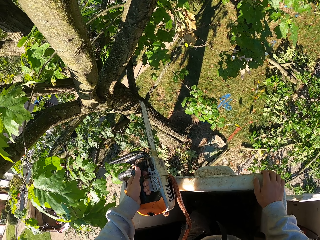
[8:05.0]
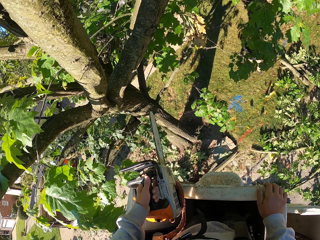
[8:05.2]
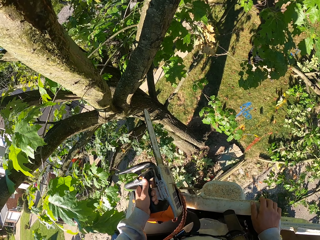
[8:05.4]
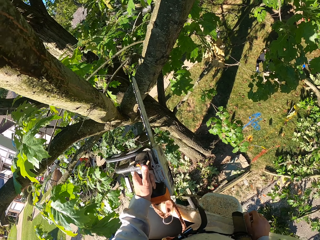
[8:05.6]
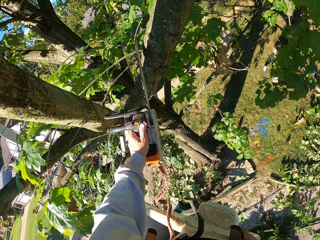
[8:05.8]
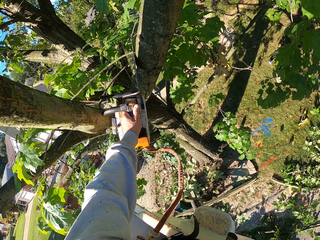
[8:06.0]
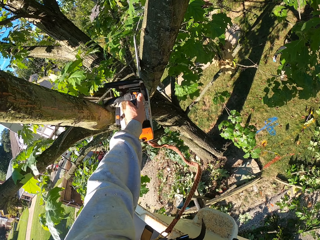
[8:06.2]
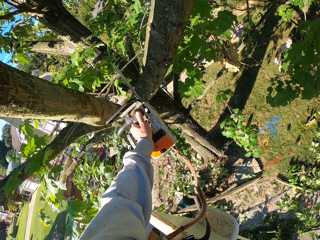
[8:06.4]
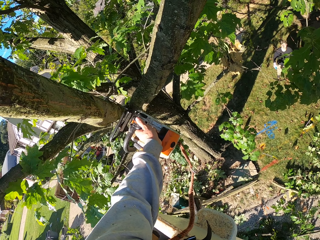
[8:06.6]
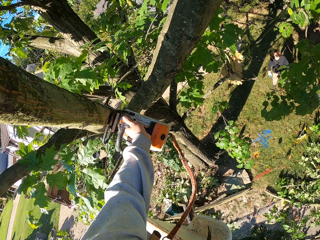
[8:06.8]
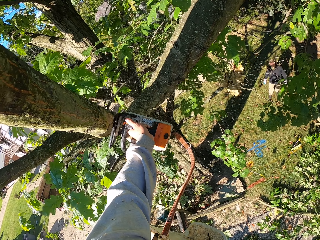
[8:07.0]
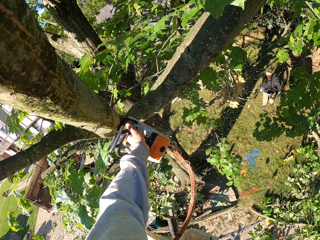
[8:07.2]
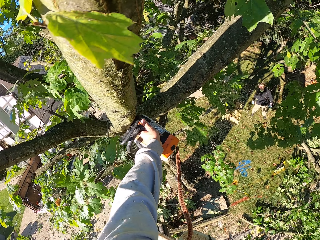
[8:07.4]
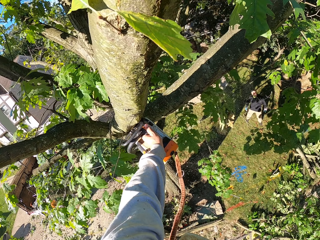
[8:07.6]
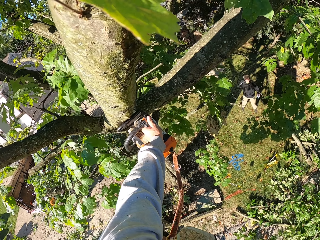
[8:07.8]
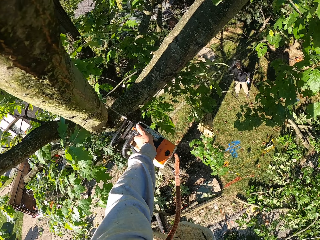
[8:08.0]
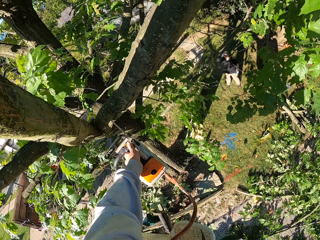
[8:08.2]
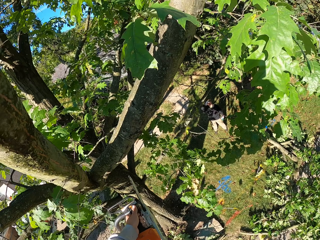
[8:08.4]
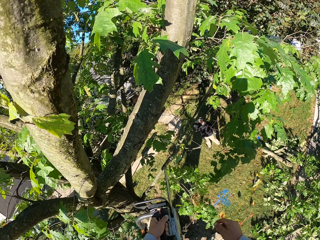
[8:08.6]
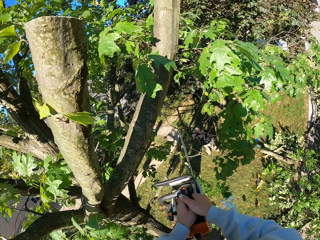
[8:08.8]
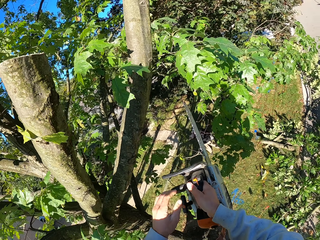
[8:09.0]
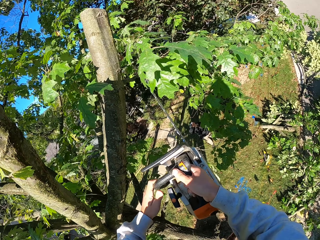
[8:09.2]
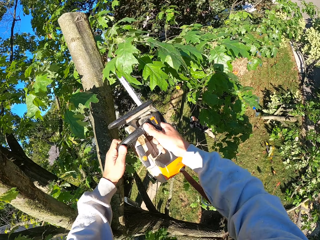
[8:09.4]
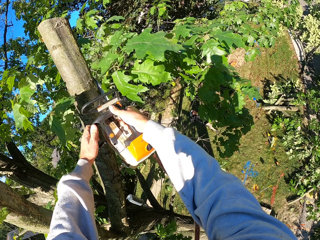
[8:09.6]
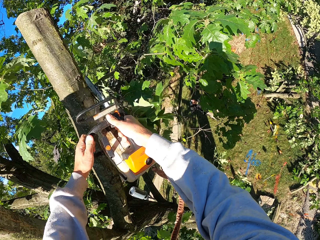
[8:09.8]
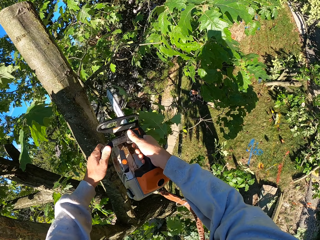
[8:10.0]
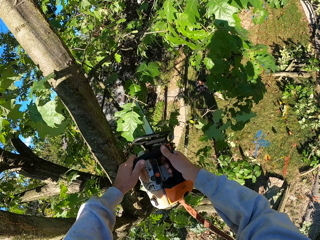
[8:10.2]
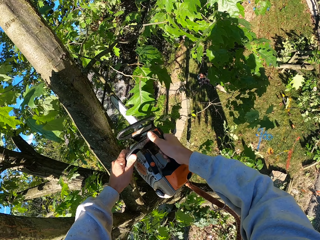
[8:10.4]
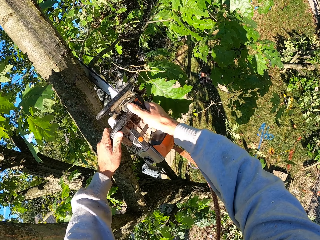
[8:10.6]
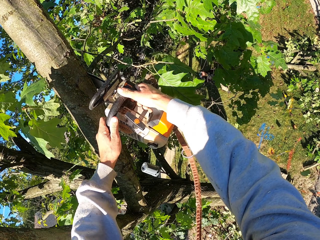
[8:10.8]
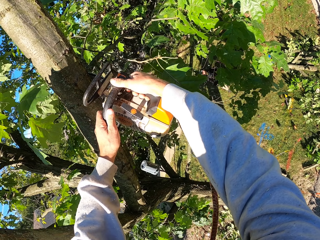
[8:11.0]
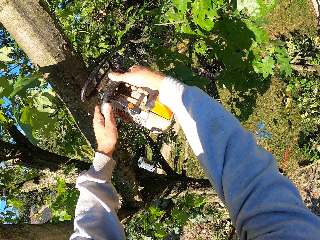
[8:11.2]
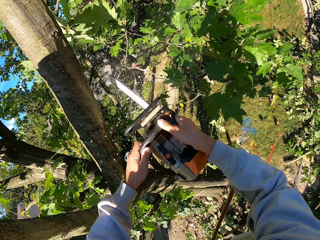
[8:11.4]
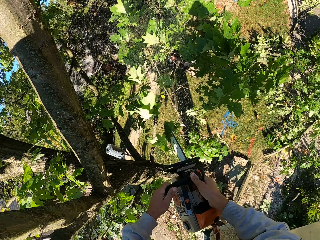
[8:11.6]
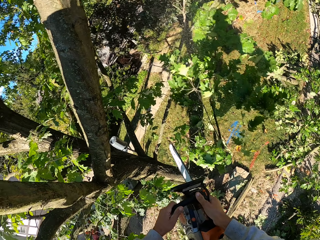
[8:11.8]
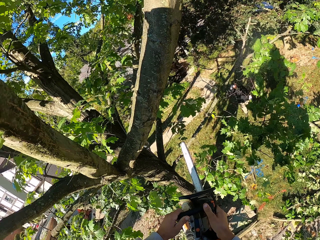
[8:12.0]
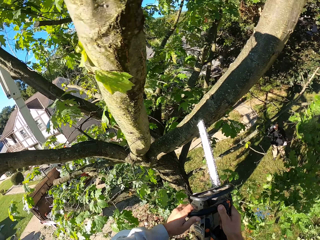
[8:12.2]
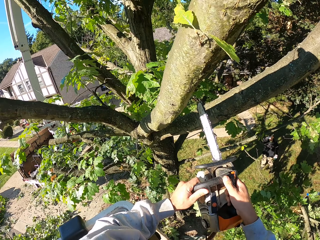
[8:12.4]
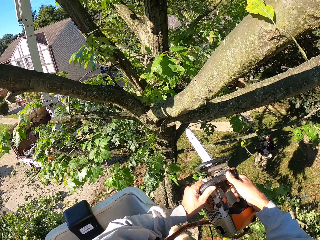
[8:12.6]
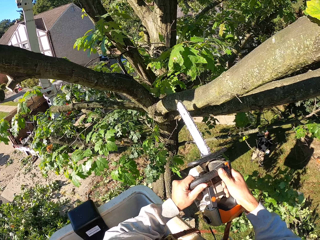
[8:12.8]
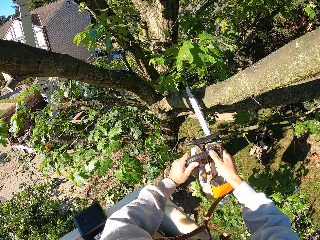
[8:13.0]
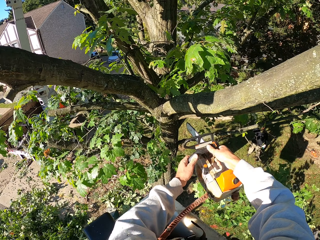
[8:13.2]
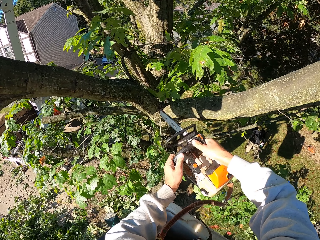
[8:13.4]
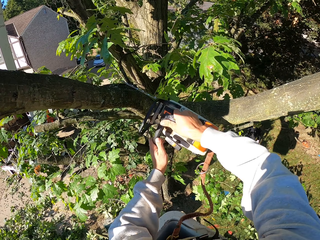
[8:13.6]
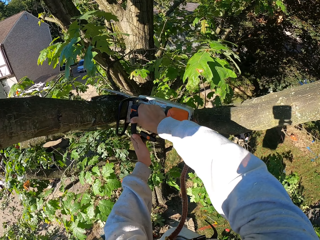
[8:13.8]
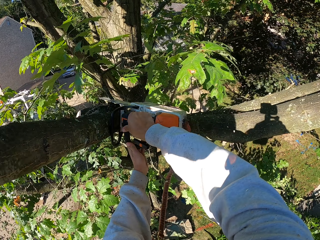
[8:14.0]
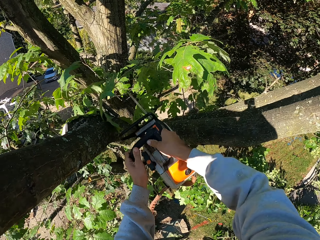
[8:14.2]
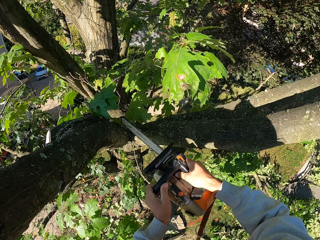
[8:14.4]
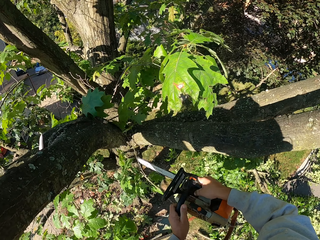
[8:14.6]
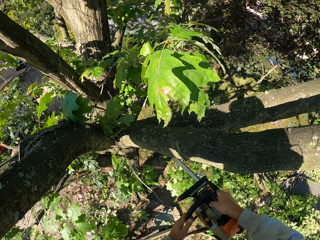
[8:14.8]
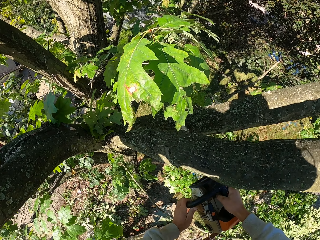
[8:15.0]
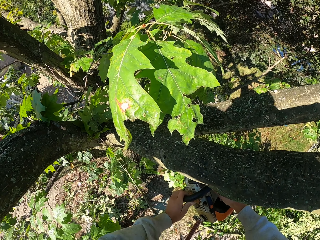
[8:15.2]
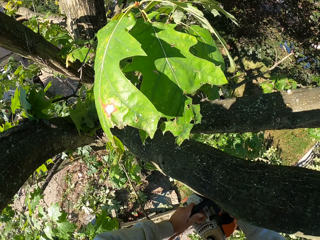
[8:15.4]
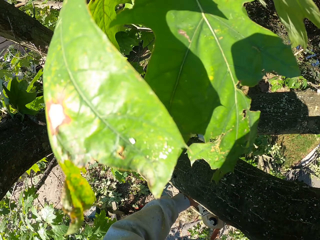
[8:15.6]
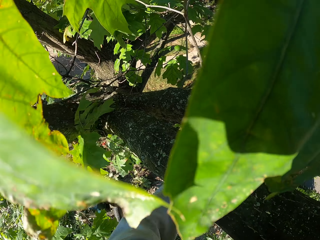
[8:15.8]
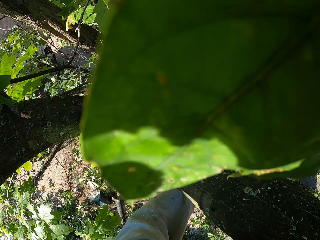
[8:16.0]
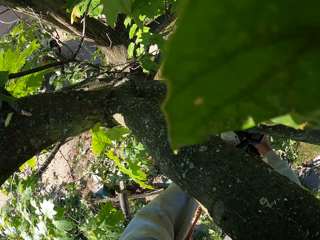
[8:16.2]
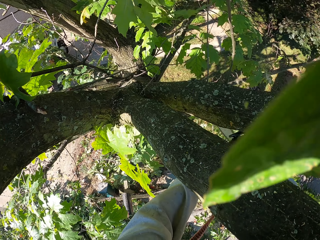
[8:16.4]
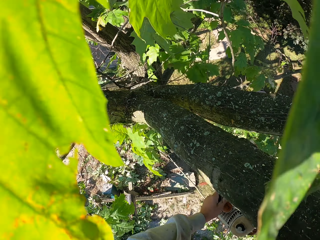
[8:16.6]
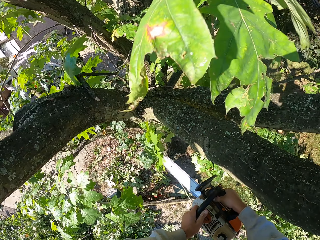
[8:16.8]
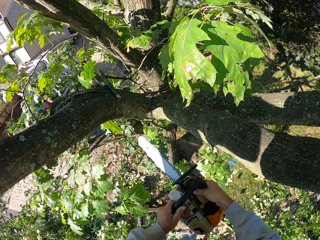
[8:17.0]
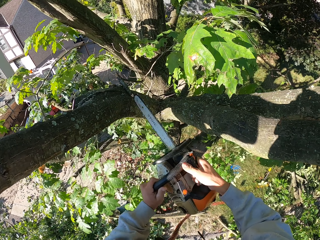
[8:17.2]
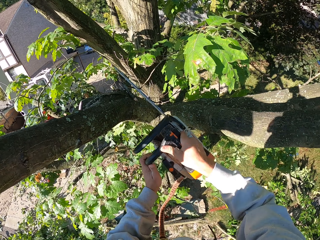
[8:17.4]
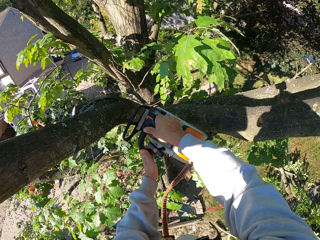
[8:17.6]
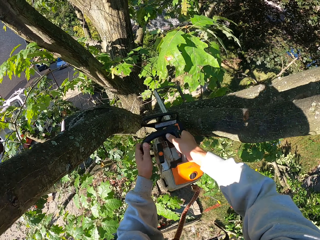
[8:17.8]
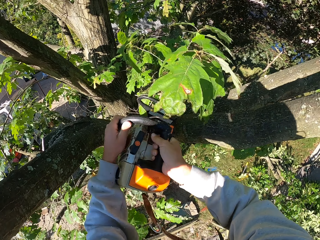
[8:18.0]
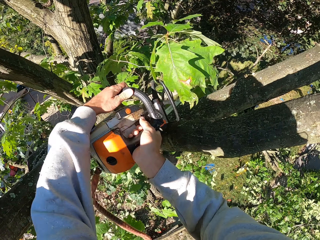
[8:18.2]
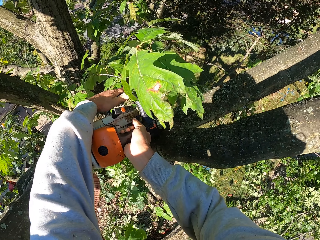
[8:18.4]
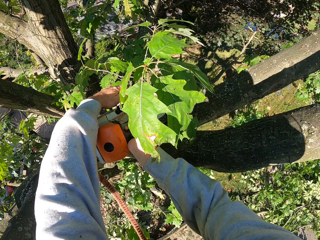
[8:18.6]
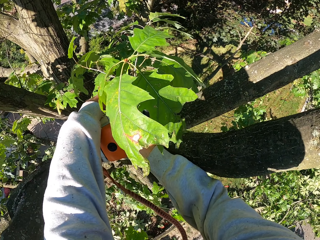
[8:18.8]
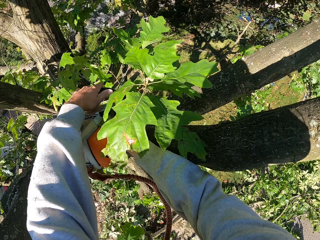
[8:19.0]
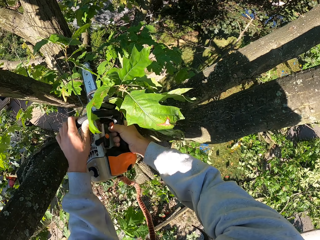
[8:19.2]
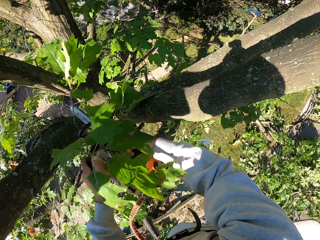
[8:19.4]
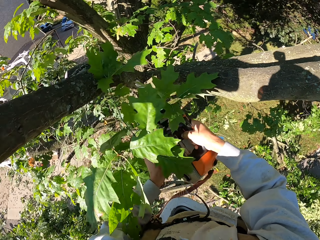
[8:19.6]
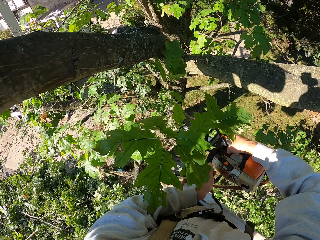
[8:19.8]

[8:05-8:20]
The camera wearer cuts a branch from the tree with the chainsaw in his left hand. He cuts the branch from the tree with the chainsaw in his left hand. He passes the chainsaw from his left hand to his right hand. He cuts a branch from the tree with the chainsaw in both hands. He does this repeatedly.

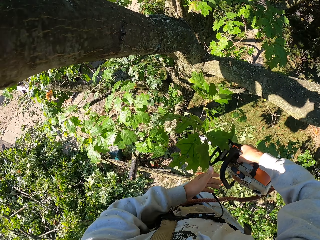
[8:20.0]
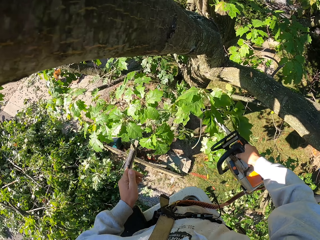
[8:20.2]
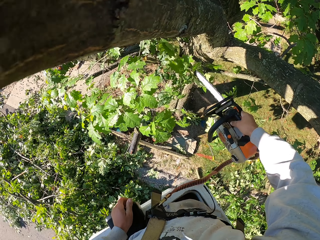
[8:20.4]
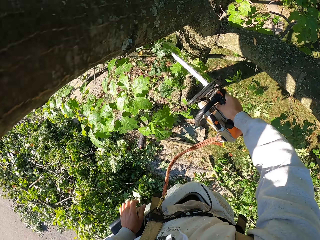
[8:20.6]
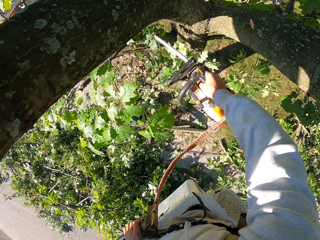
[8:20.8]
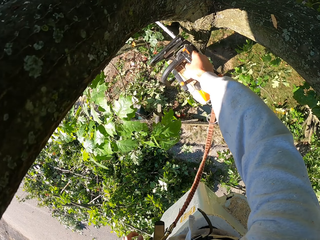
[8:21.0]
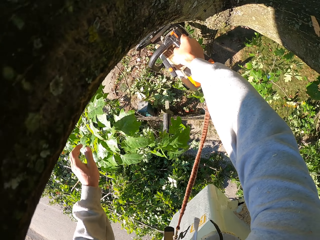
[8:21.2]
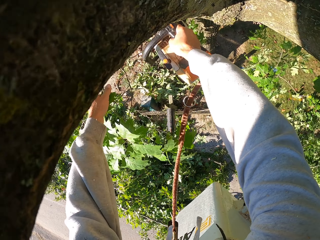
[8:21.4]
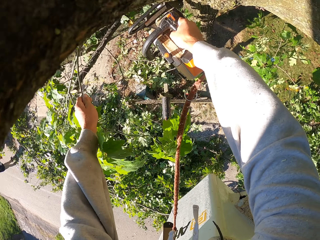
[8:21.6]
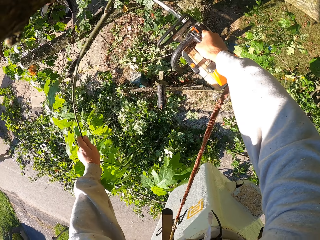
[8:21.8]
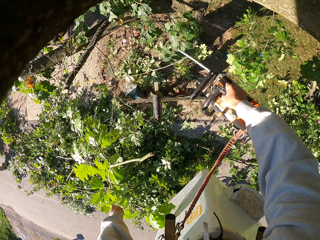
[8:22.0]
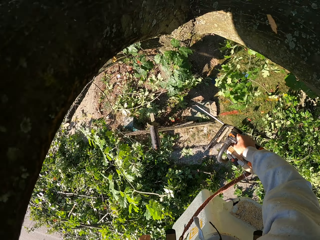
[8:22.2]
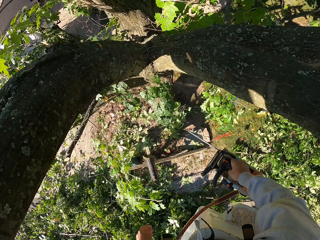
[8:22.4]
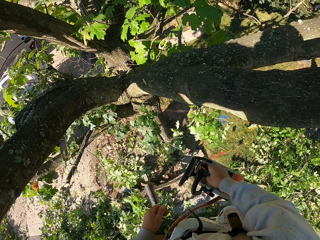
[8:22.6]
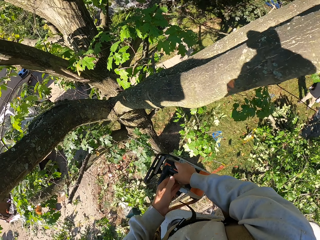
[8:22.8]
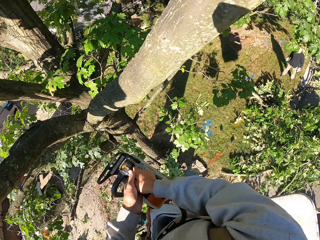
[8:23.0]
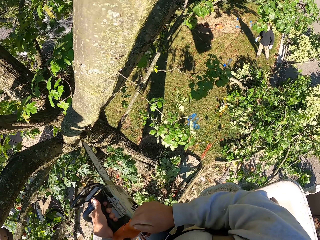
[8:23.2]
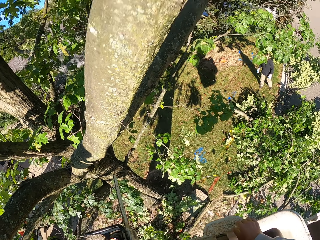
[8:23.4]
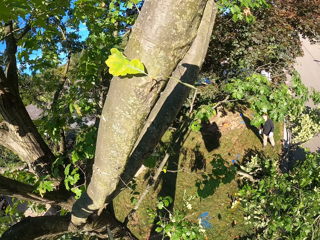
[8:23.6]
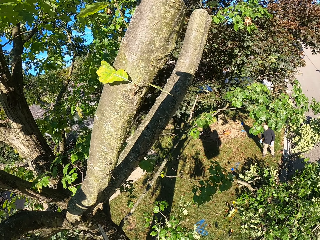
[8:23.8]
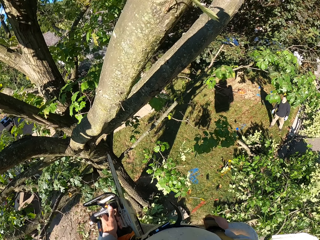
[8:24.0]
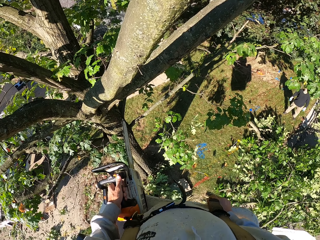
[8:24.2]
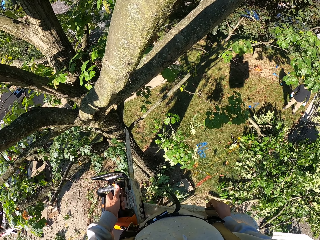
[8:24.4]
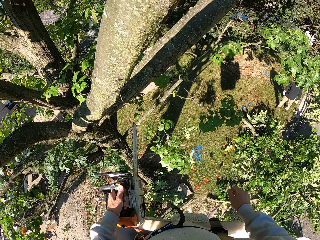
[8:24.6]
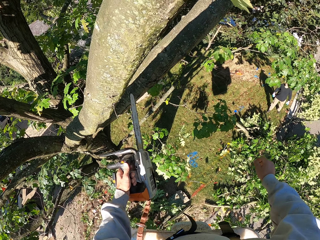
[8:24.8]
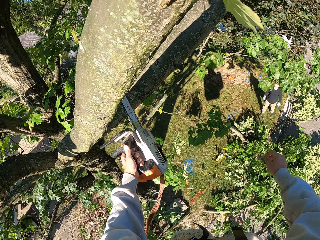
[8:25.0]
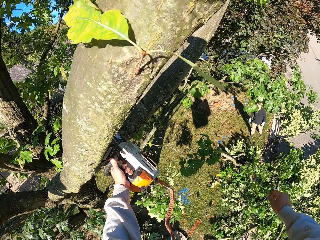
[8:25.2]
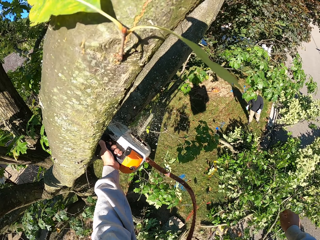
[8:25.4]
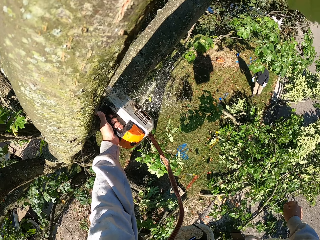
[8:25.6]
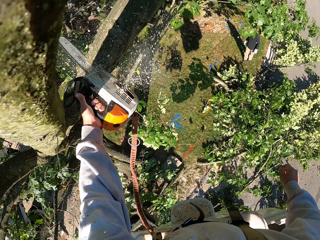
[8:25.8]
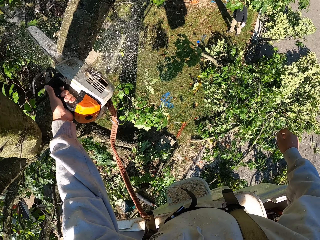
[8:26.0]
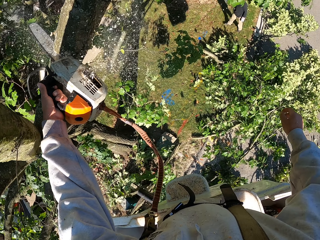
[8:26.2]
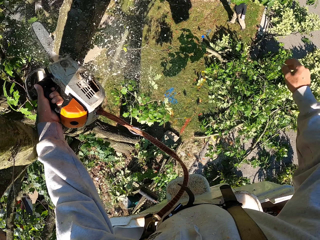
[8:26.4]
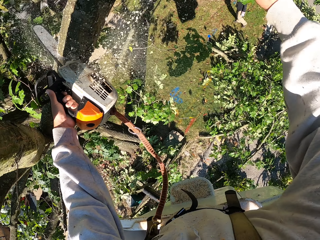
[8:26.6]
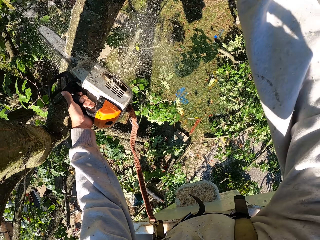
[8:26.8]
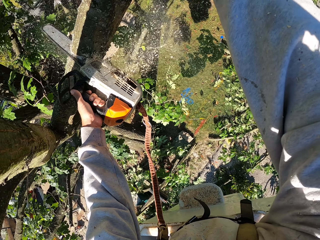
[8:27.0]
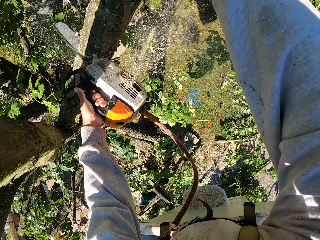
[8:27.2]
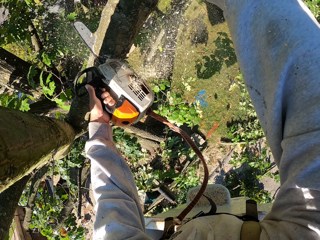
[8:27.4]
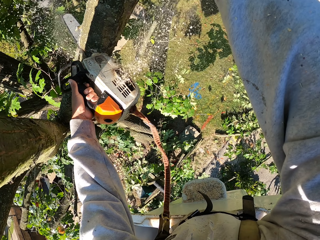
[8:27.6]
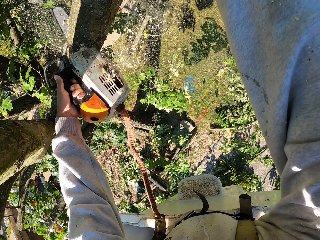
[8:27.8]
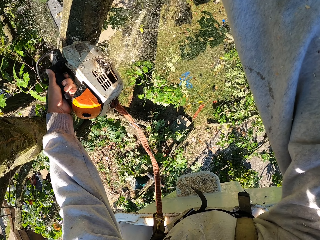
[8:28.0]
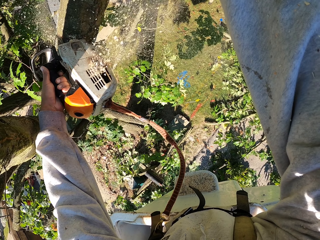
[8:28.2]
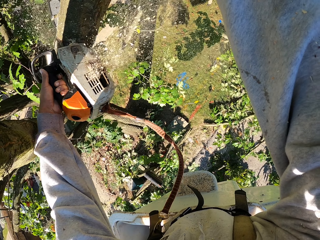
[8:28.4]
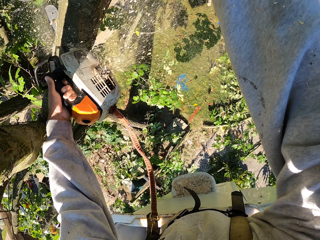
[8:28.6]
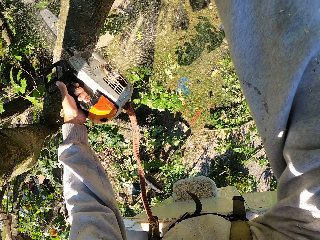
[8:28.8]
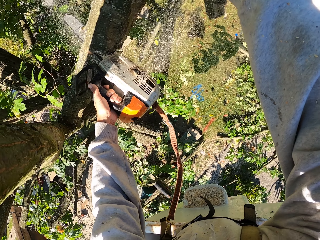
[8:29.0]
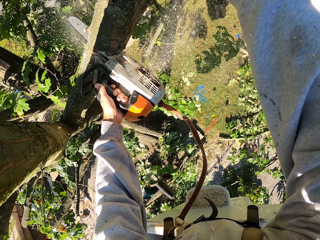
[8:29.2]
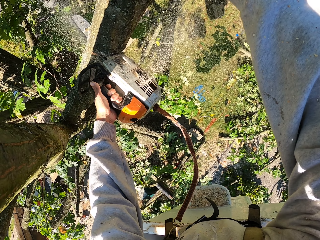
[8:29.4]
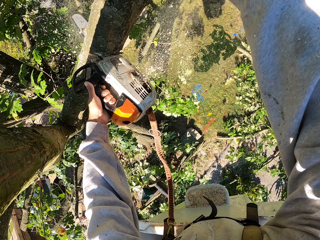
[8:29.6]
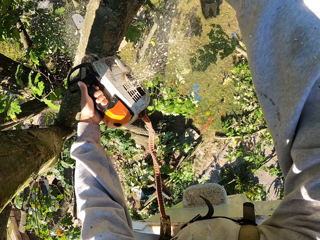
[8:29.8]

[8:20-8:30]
The camera wearer cuts a branch from the tree with the chainsaw in his right hand. He pushes the branch to the ground with his left hand. He passes the chainsaw from his right hand to his left hand. He cuts a branch from the tree with the chainsaw in his left hand.
